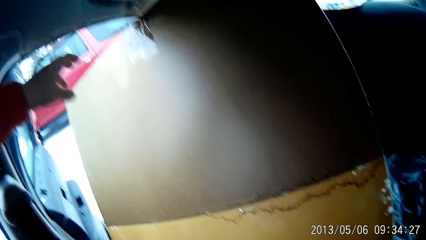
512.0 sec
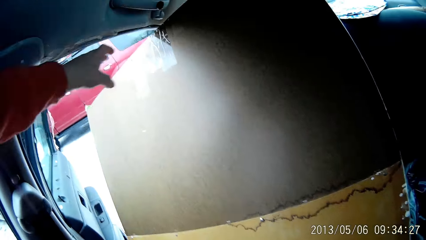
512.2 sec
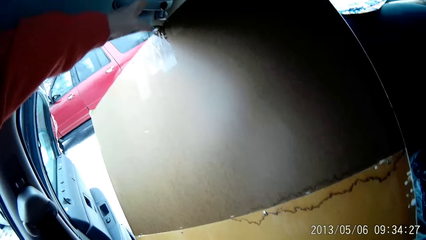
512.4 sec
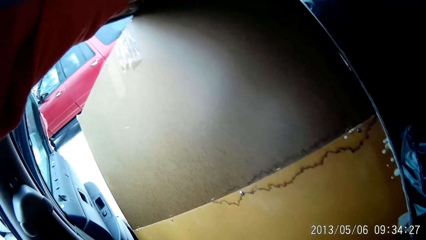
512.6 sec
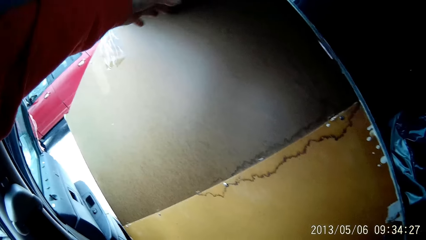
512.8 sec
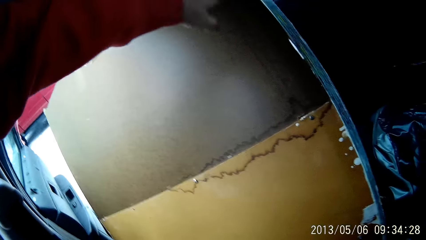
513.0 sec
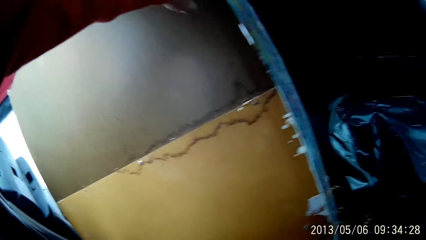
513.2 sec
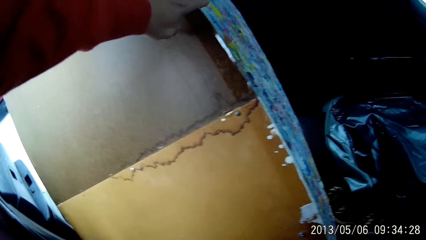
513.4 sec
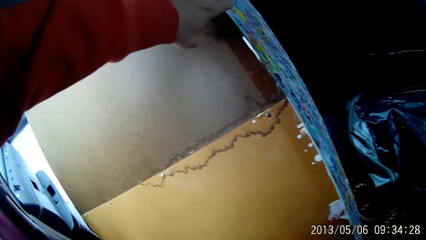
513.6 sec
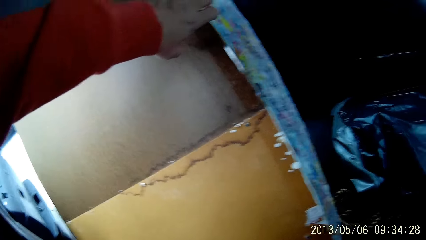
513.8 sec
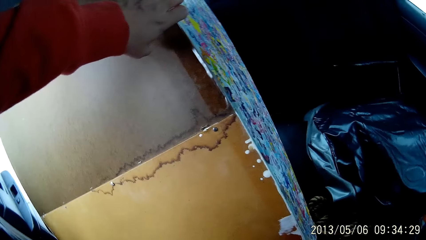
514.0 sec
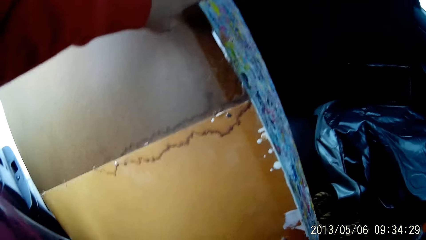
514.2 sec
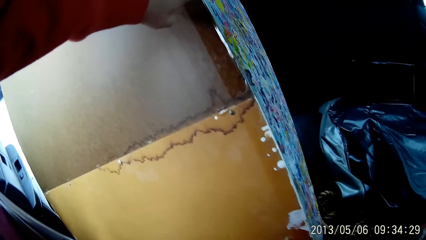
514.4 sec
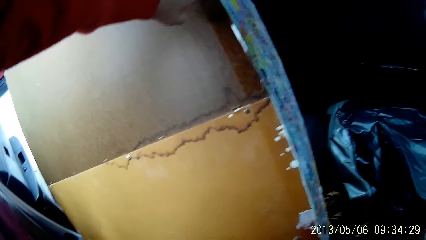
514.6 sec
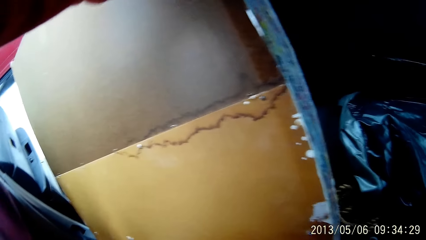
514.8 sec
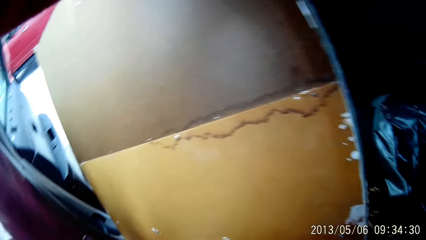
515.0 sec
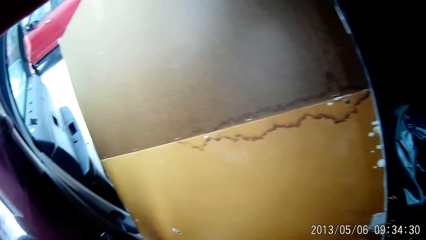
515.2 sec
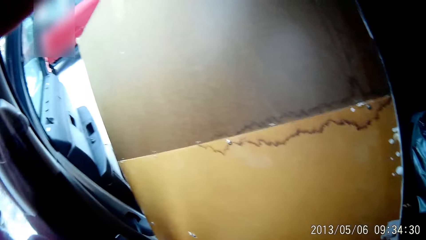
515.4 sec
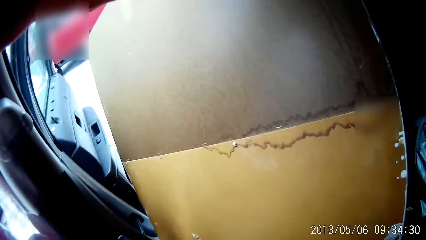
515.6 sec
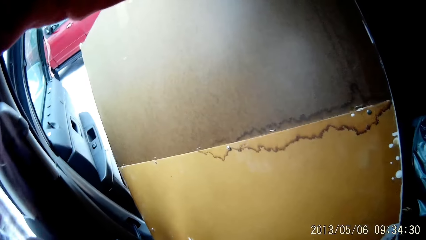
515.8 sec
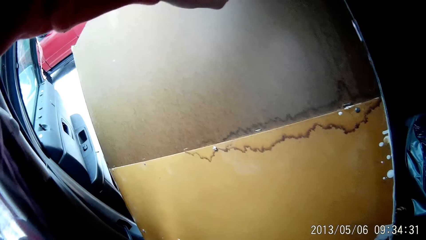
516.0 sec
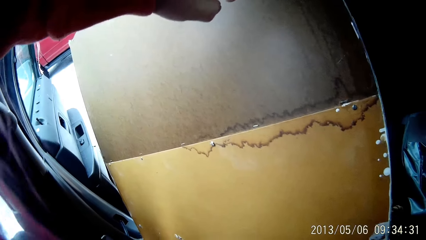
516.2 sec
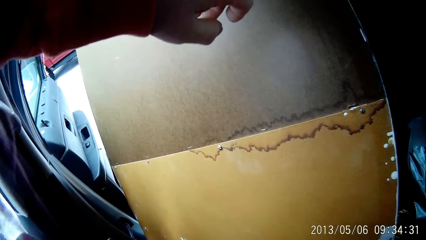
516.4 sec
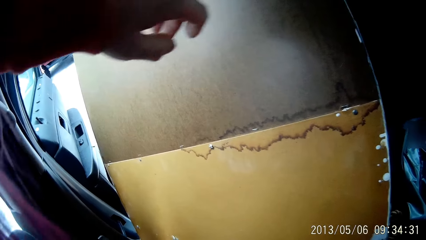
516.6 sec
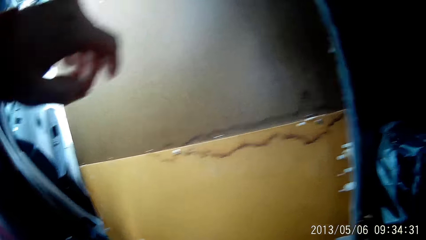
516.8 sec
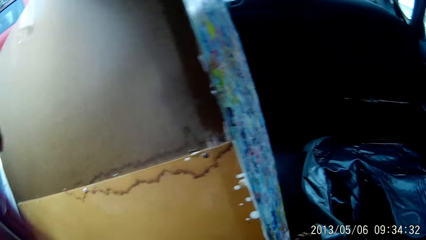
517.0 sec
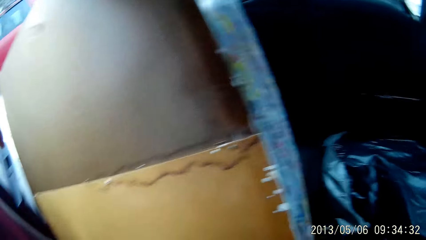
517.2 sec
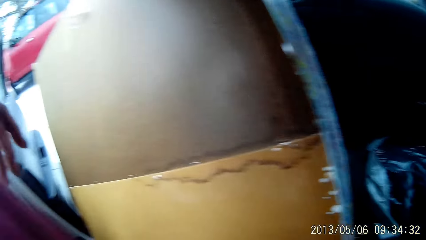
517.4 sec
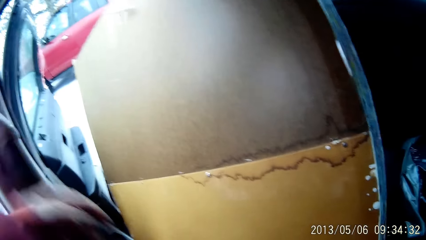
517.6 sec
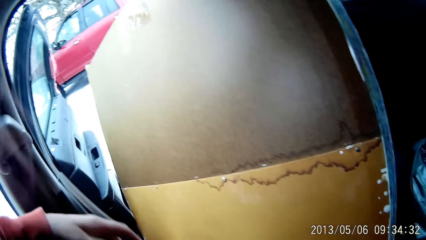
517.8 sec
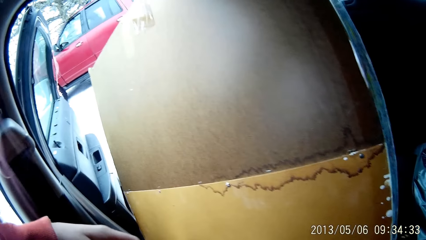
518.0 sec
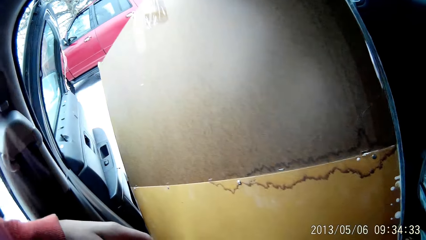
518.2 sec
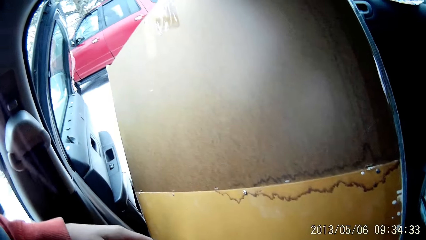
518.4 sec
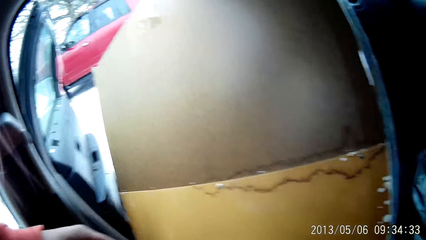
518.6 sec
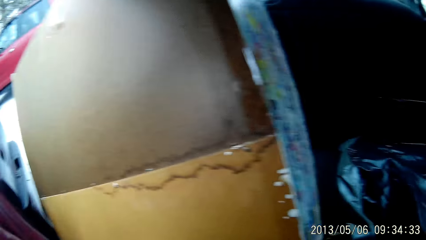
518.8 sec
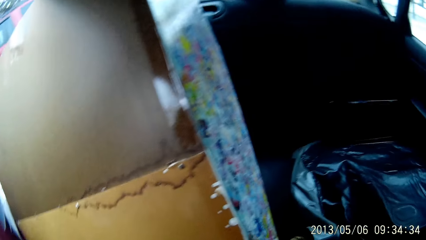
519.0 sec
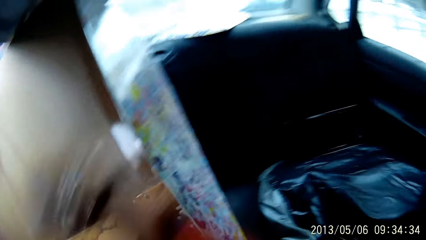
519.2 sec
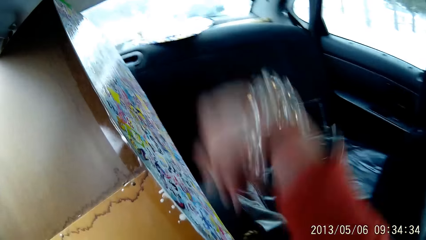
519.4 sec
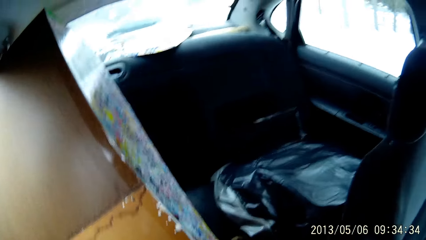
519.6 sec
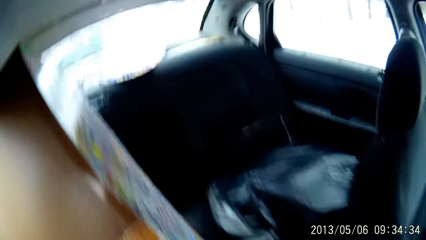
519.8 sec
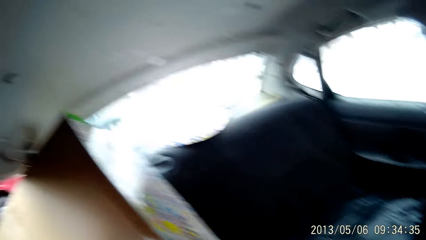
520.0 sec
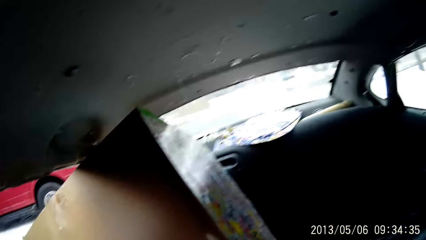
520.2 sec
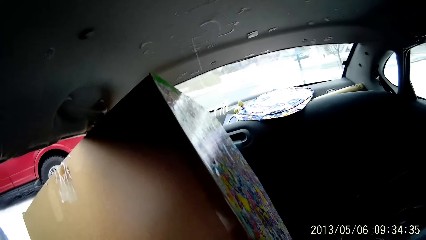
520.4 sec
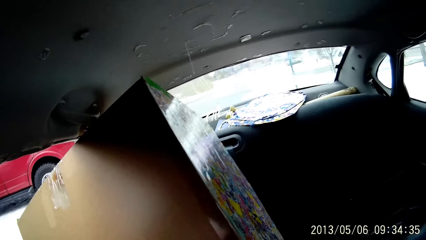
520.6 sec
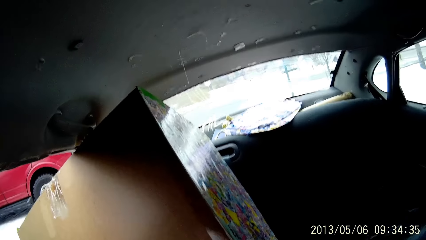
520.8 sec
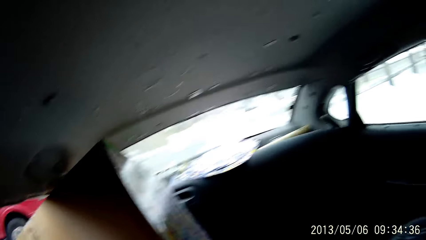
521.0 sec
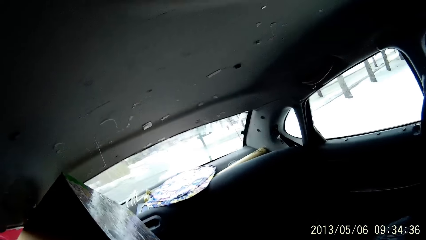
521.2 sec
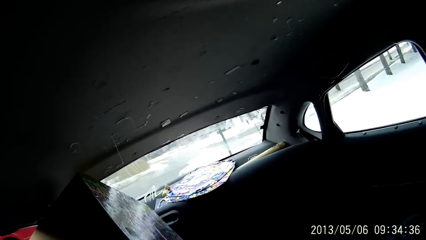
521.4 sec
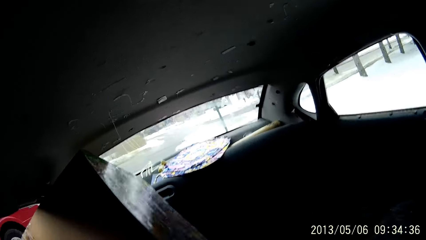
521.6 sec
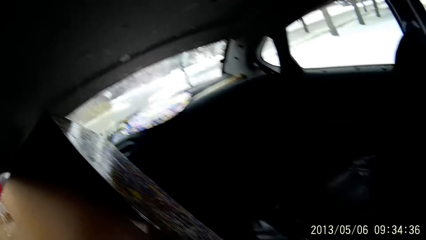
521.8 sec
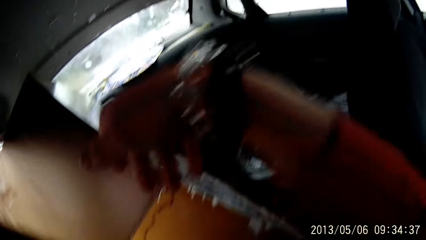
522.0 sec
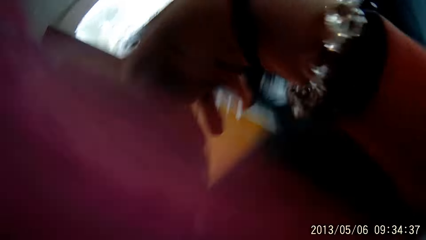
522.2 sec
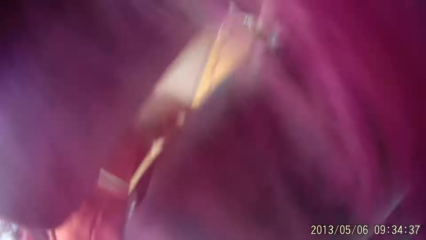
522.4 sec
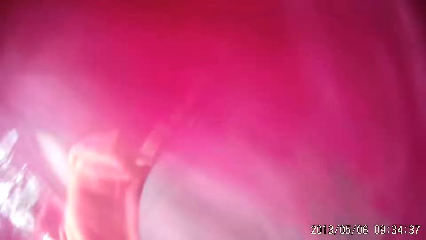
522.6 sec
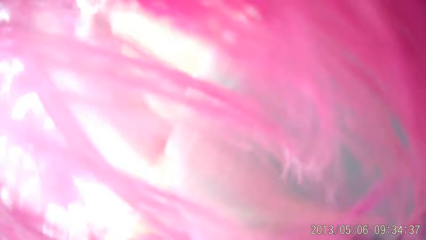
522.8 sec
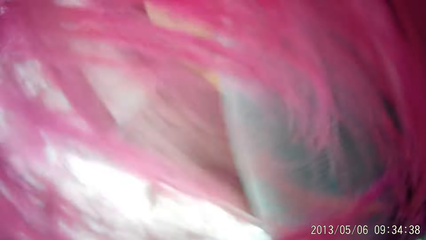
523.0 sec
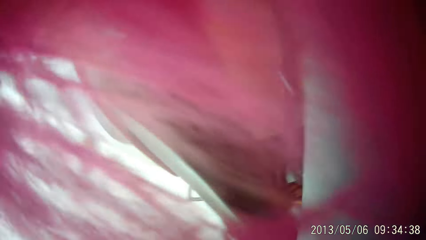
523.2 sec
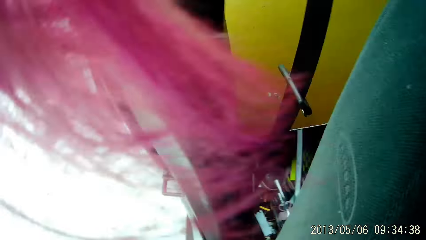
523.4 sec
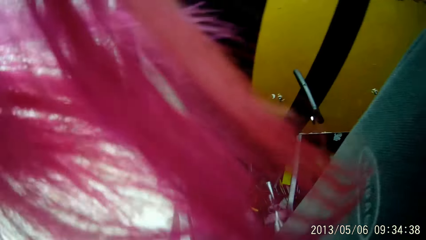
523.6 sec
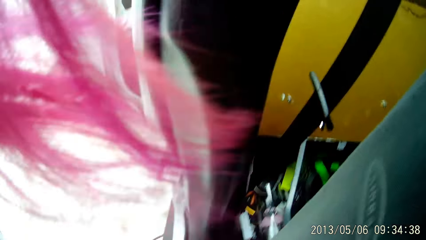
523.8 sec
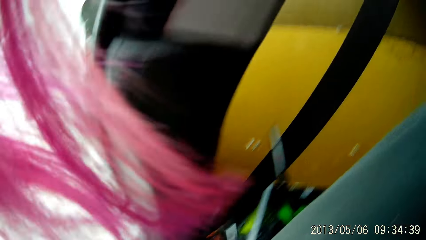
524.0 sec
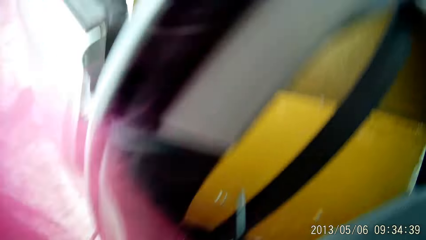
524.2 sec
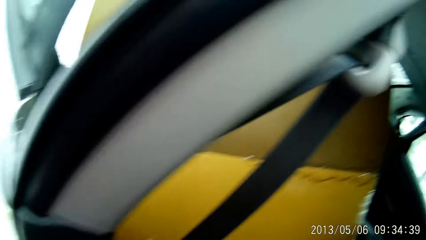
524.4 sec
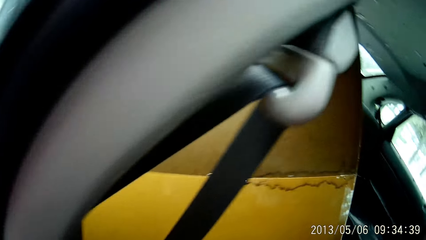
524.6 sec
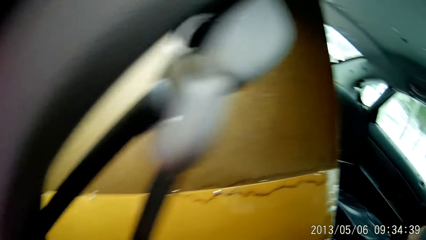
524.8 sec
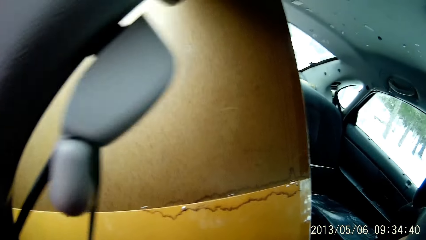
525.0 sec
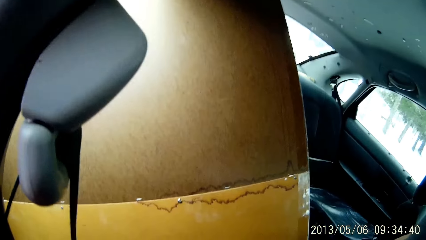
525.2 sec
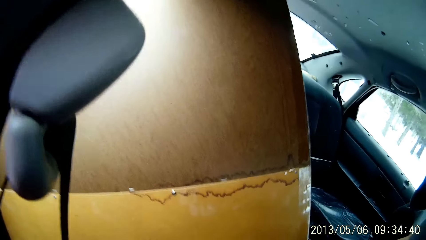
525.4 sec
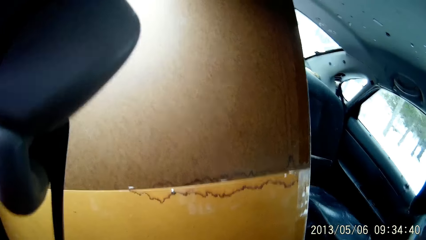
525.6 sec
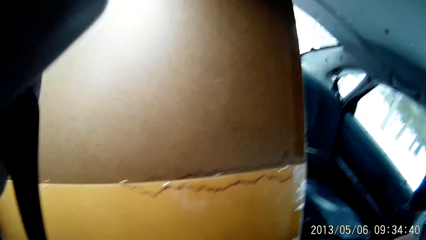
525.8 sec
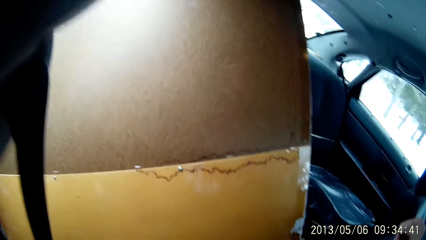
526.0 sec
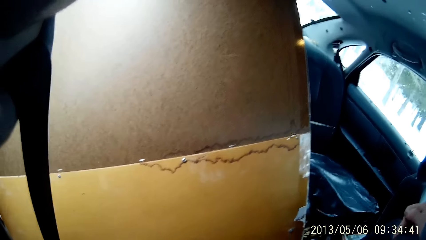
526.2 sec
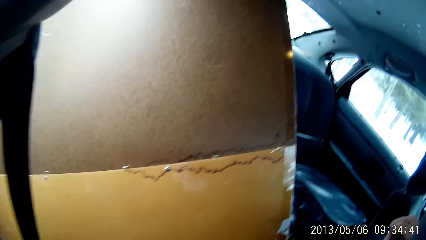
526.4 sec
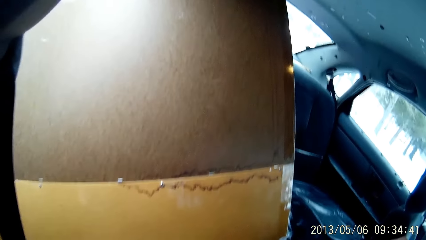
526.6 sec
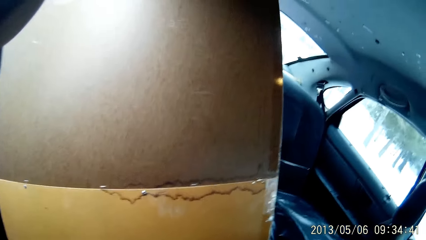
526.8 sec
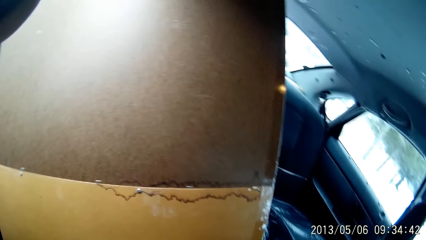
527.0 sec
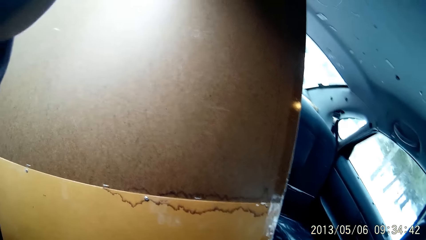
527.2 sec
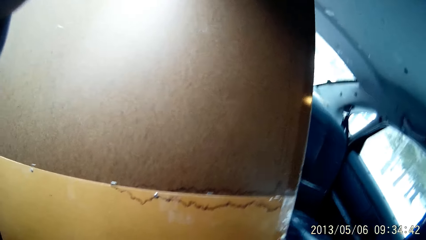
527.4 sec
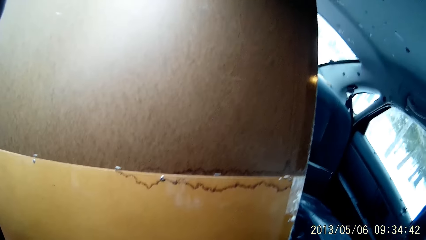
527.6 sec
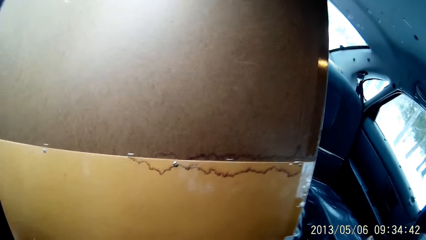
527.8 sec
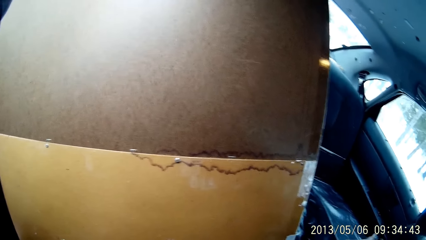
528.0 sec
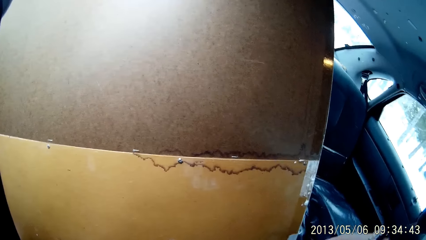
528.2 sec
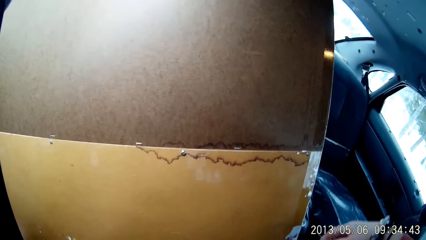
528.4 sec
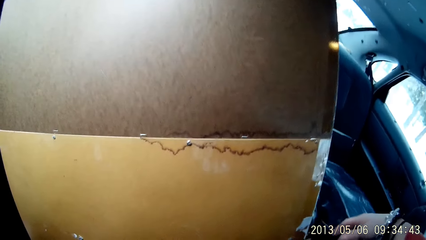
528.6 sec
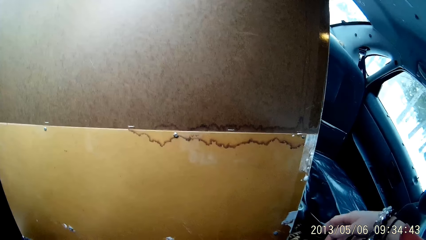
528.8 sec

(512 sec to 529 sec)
The camera wearer pushes the present out the car door with both hands.
